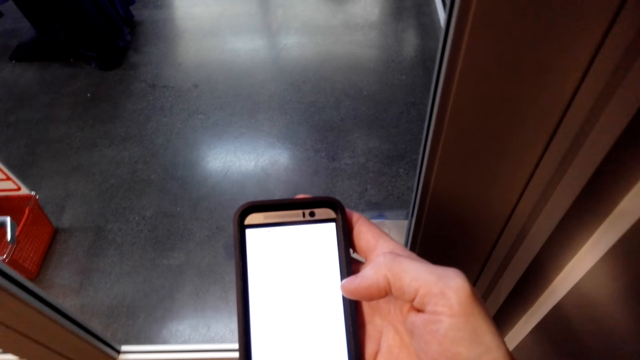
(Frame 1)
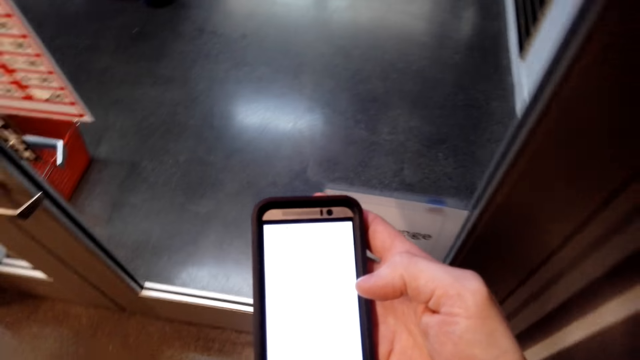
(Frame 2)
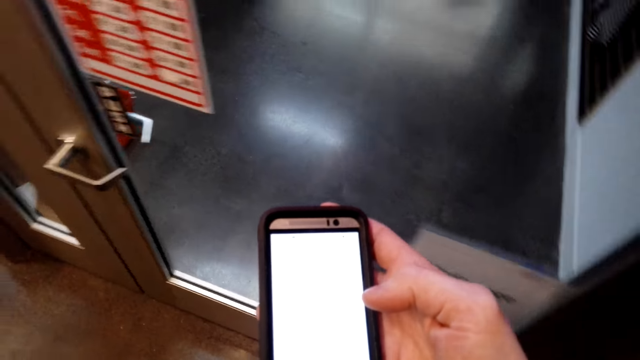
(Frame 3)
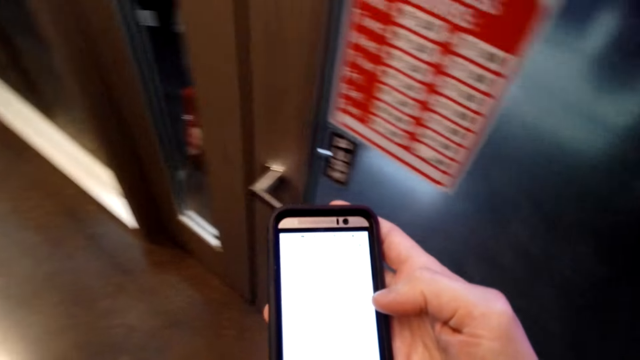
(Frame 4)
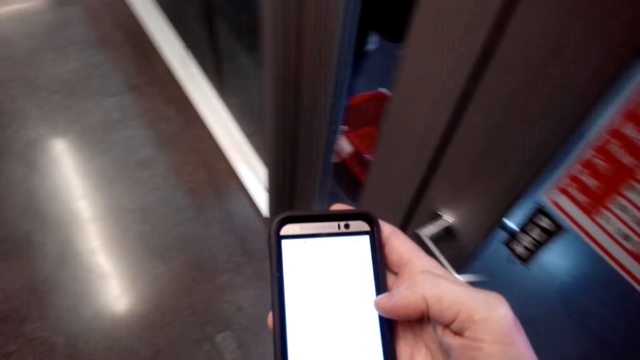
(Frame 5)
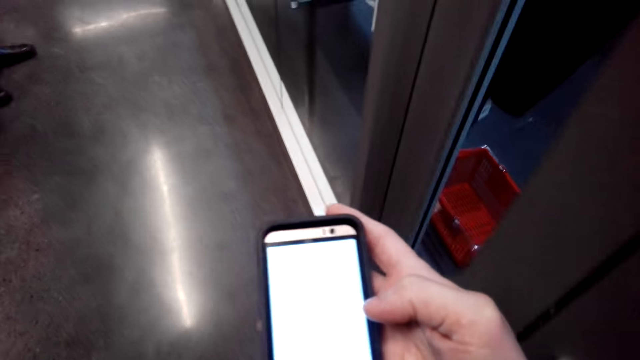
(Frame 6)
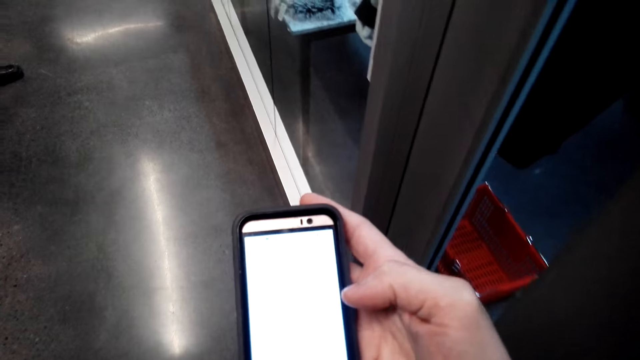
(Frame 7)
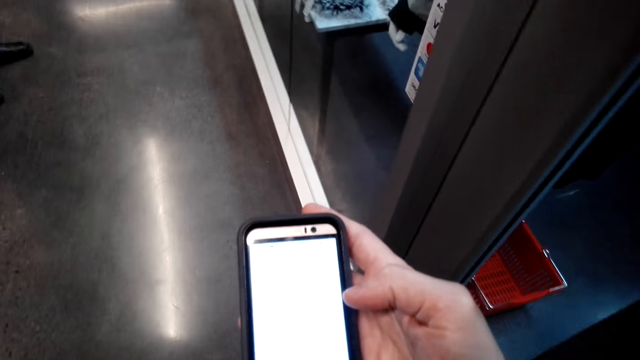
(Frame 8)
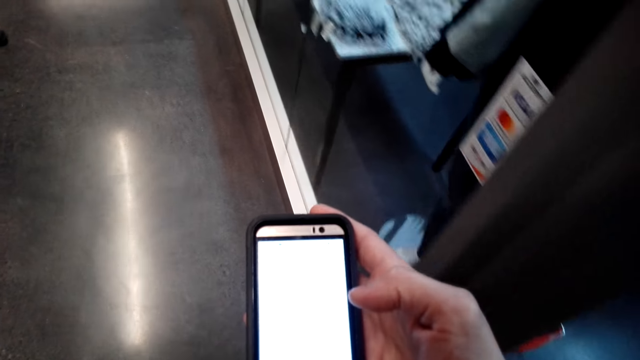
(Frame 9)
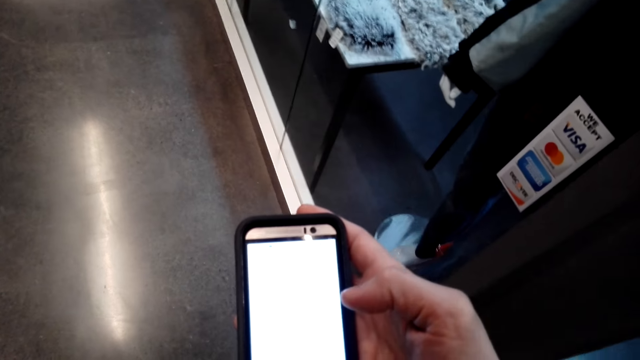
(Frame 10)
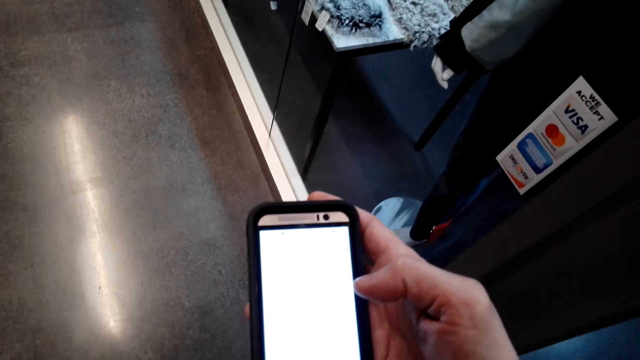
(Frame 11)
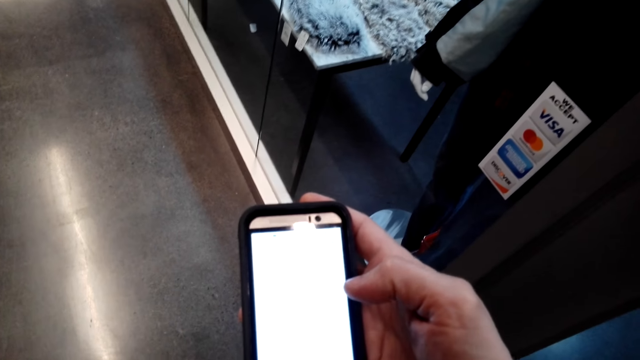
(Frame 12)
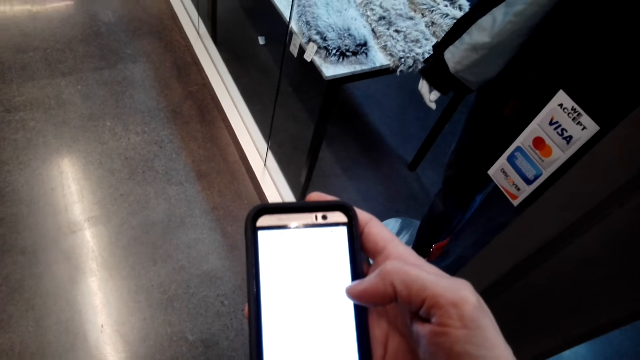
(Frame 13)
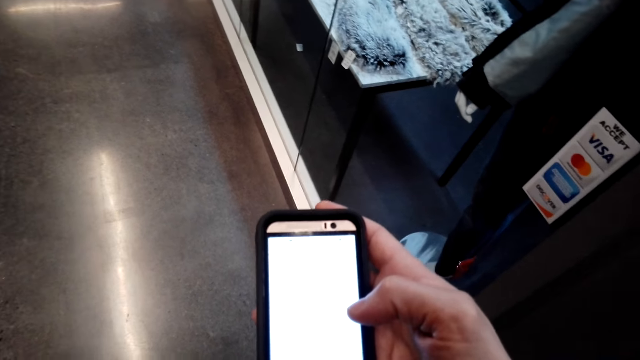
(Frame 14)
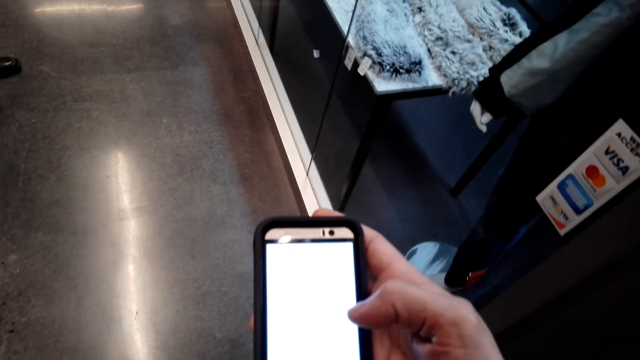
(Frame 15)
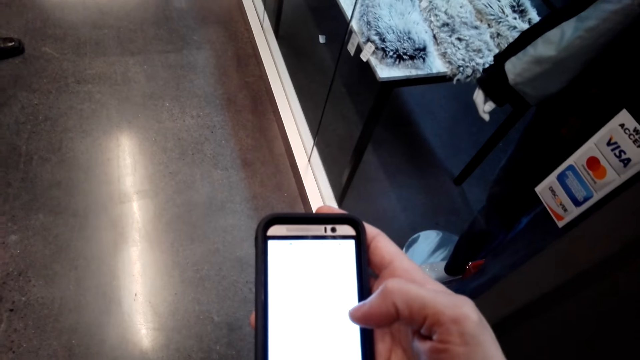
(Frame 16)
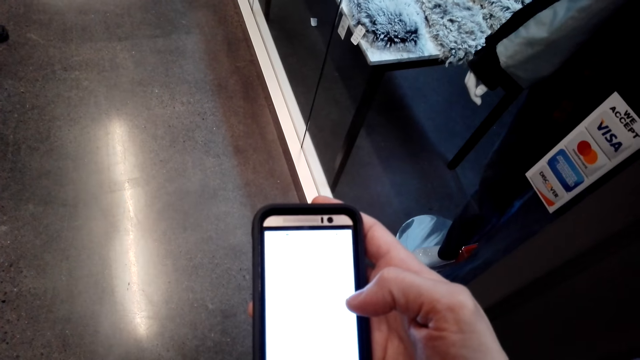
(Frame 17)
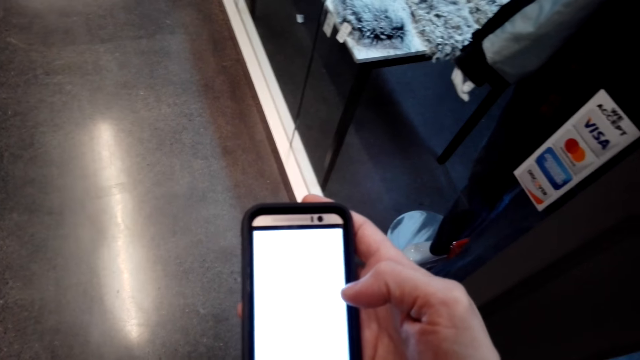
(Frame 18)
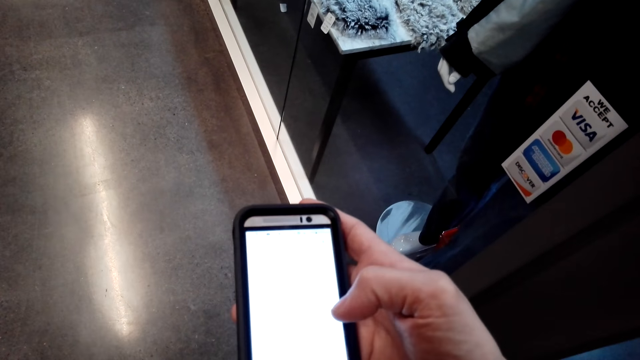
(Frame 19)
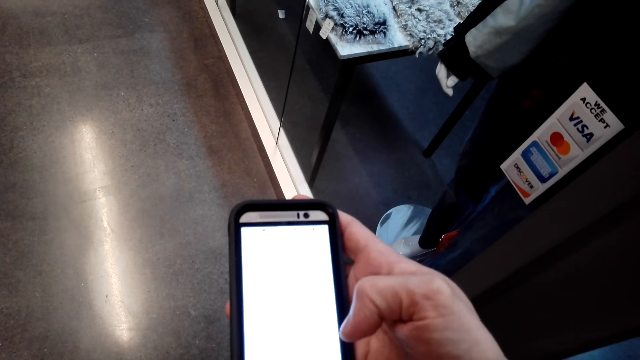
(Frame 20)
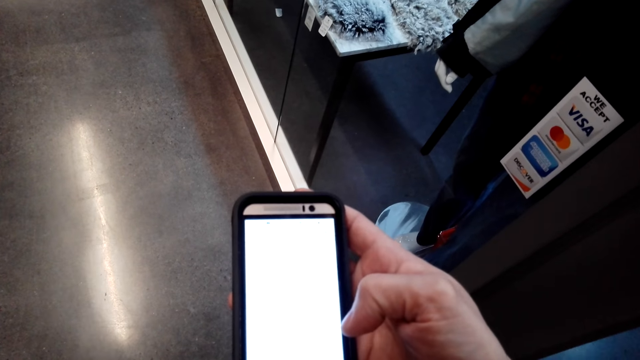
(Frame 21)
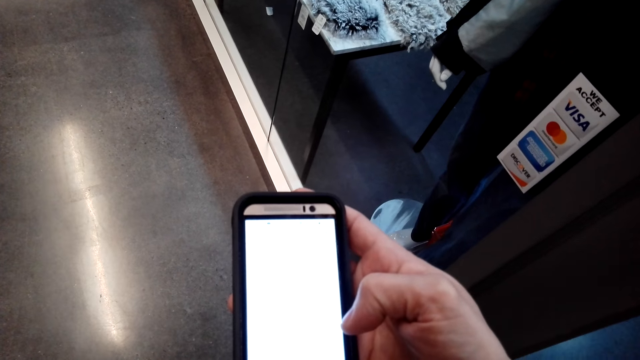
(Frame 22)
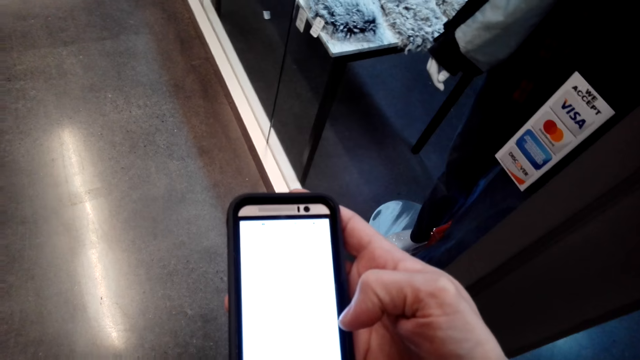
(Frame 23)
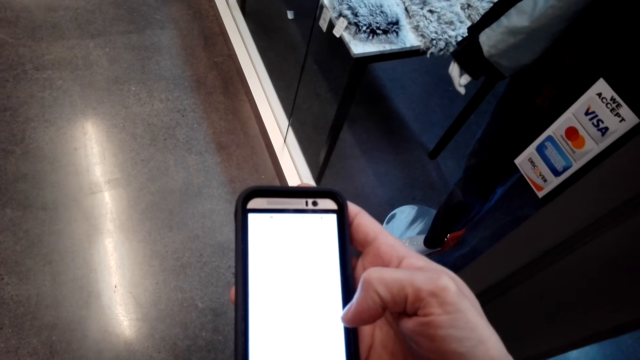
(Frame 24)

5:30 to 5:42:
The camera wearer talks to a man.

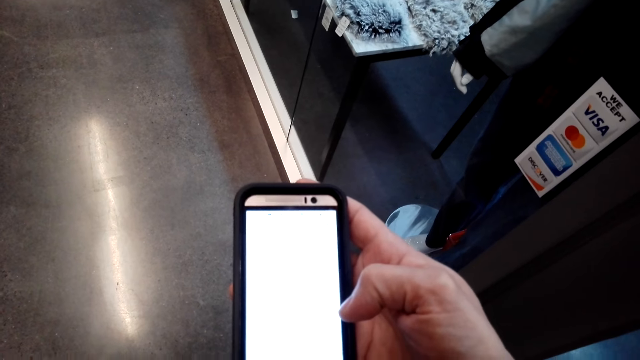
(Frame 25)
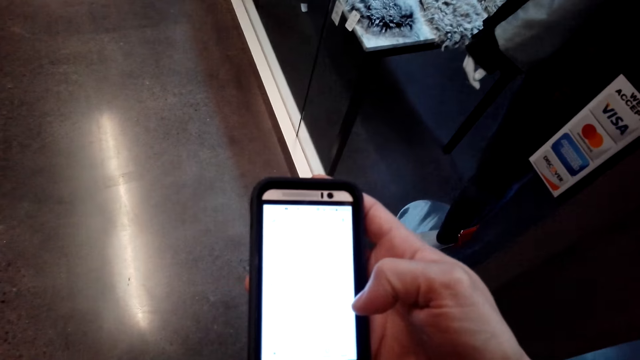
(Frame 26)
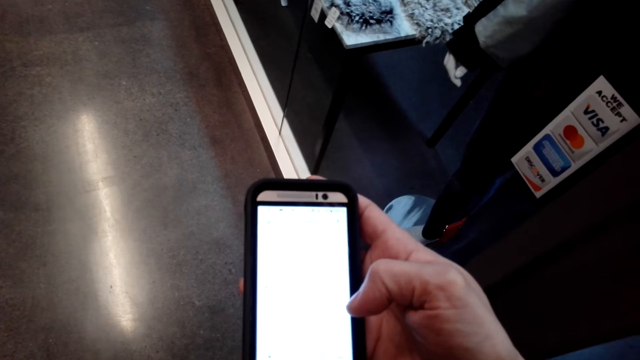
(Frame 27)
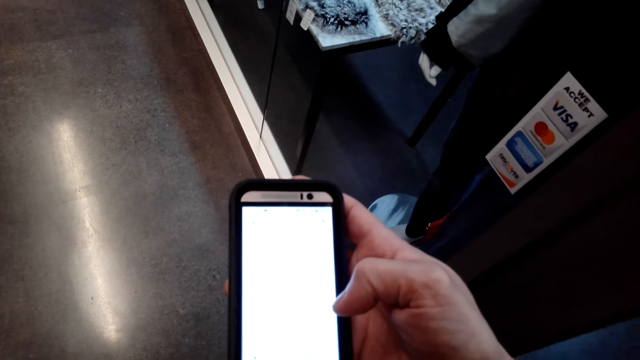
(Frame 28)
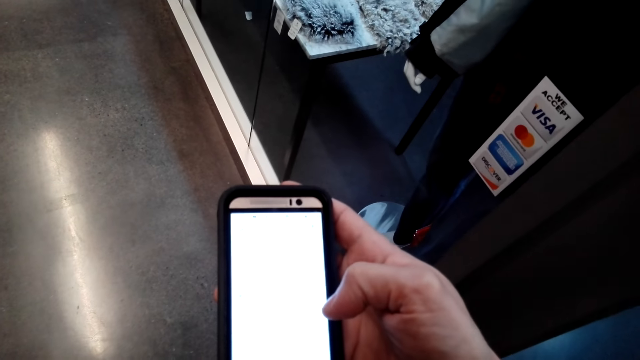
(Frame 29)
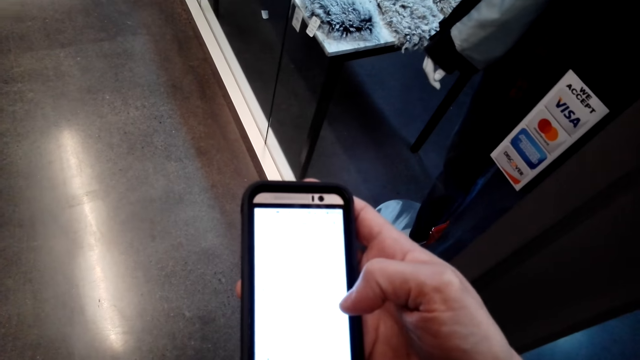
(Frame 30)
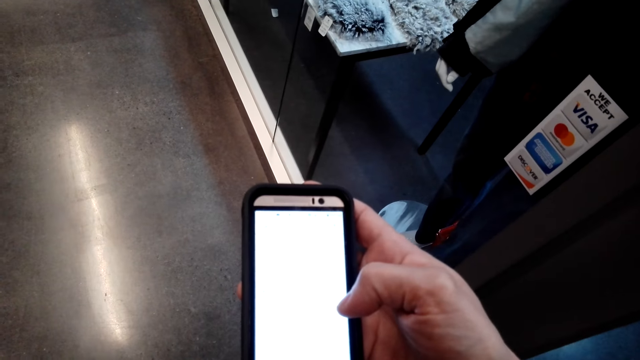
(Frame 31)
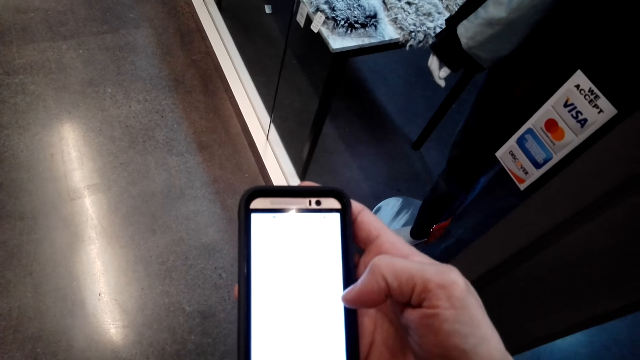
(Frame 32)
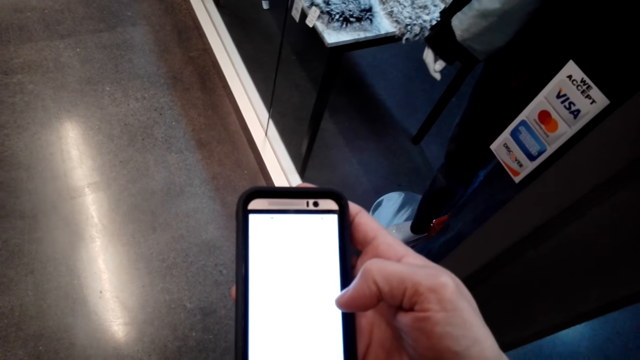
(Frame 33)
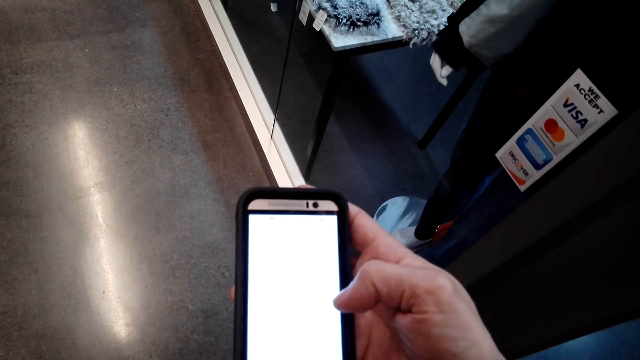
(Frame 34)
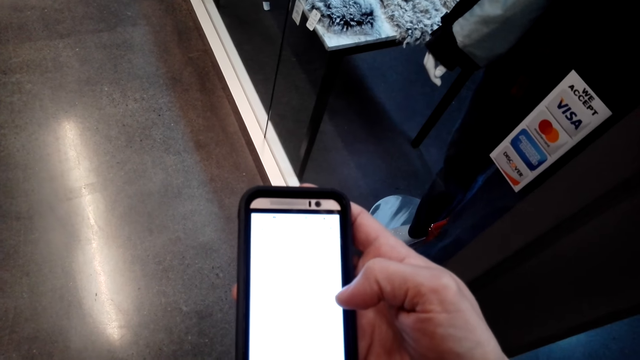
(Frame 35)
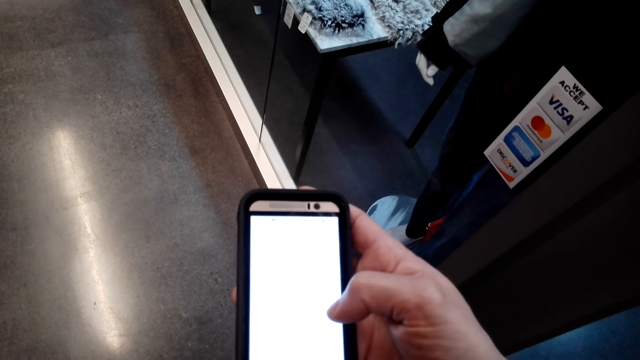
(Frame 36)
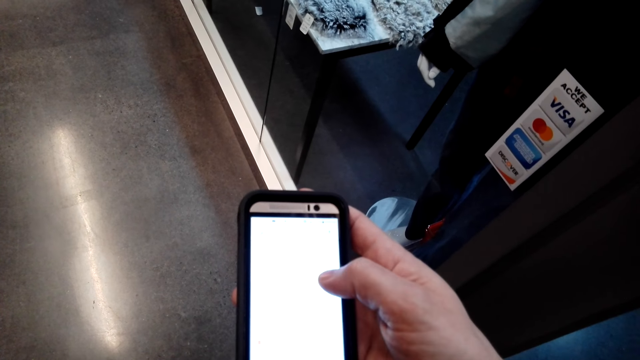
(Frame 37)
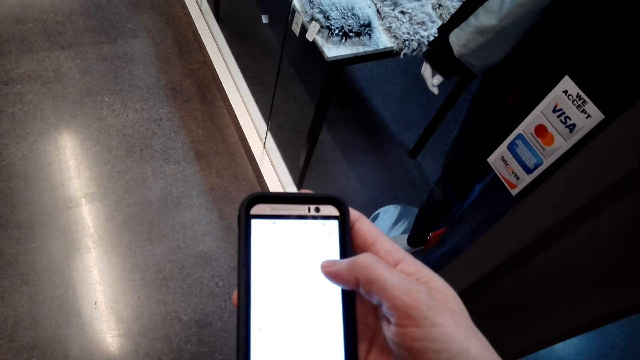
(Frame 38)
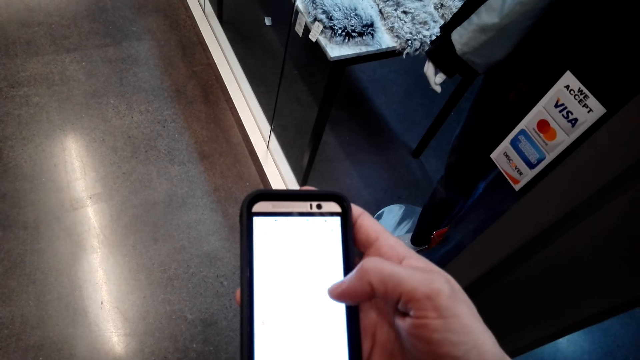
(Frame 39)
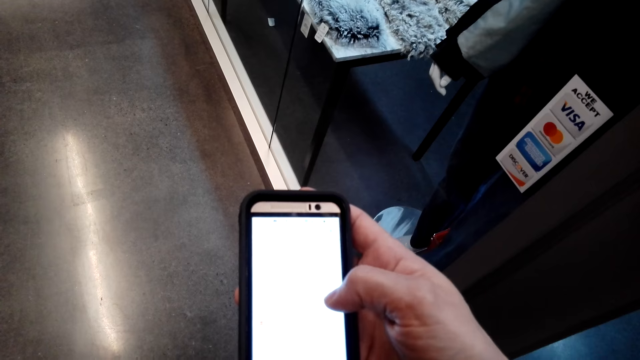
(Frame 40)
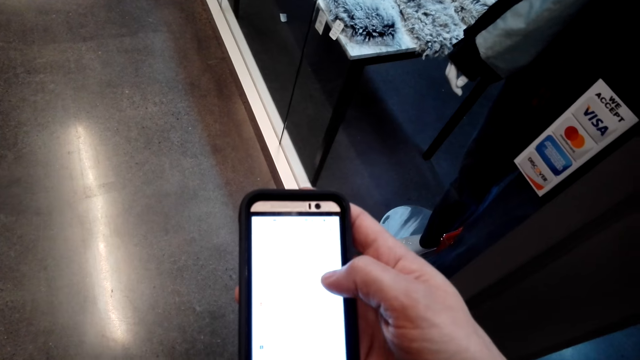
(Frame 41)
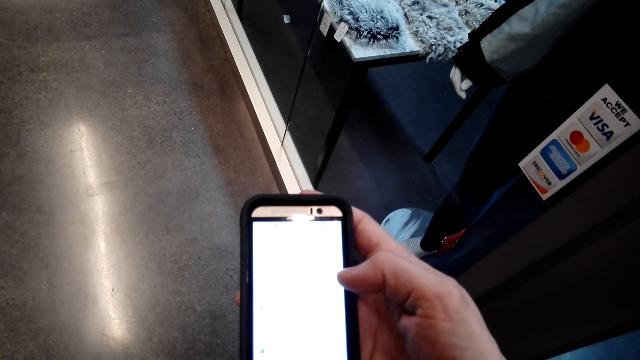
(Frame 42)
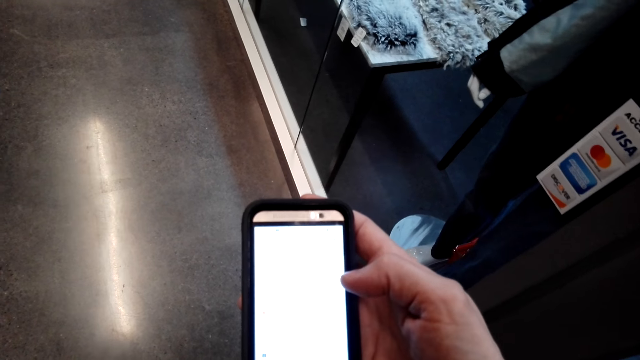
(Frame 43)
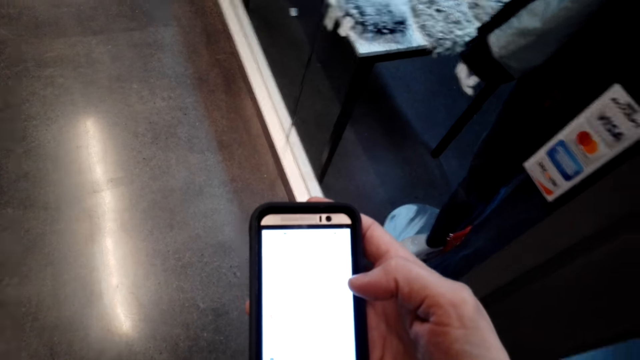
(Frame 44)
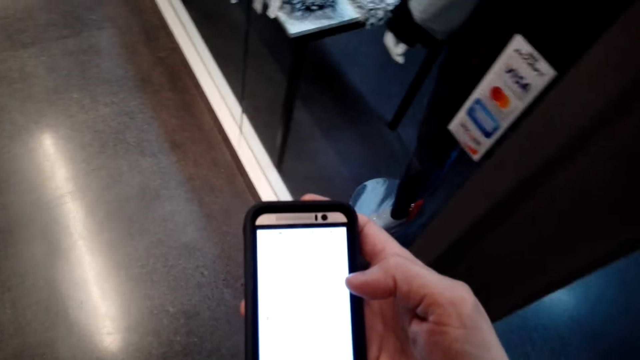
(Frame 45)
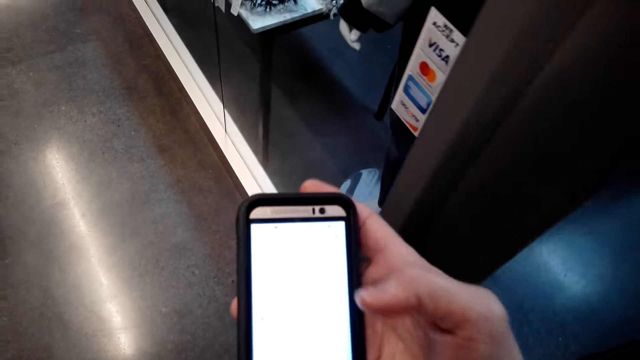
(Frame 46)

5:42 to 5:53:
A man talks to the camera wearer.
